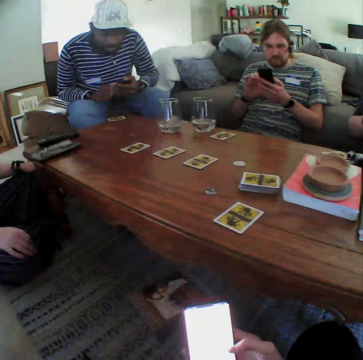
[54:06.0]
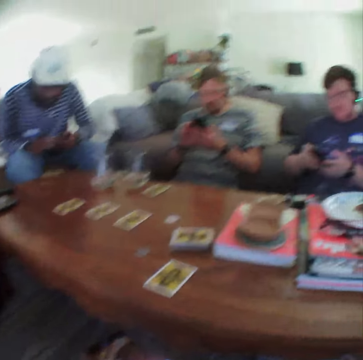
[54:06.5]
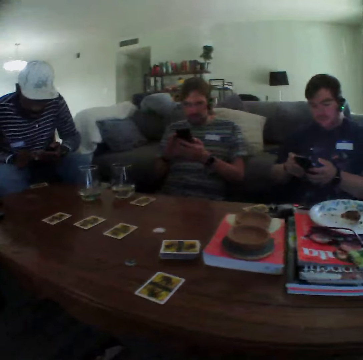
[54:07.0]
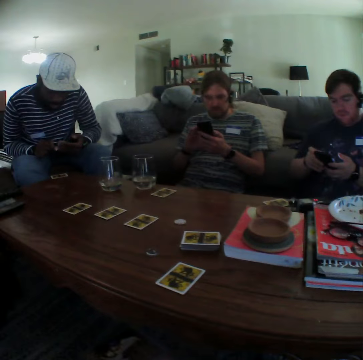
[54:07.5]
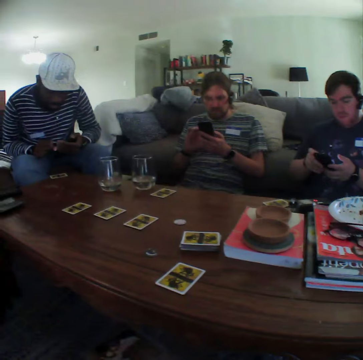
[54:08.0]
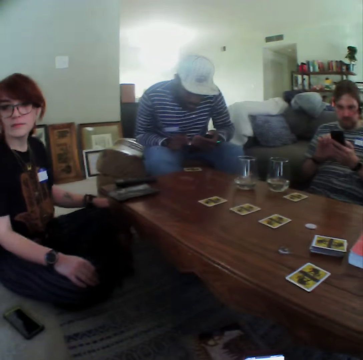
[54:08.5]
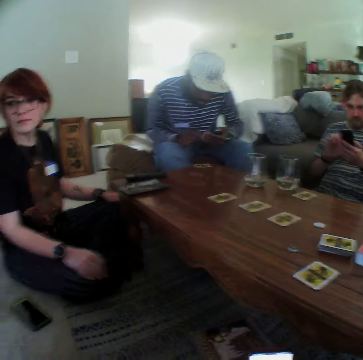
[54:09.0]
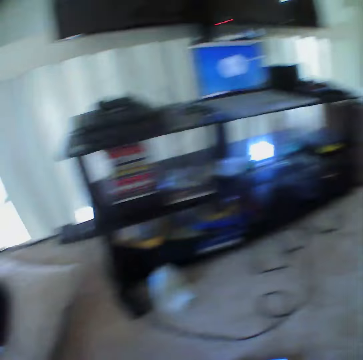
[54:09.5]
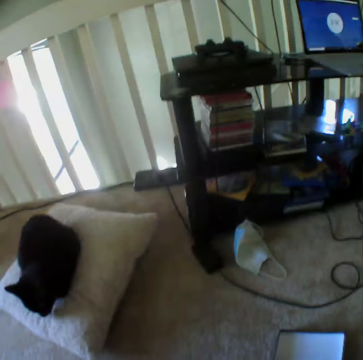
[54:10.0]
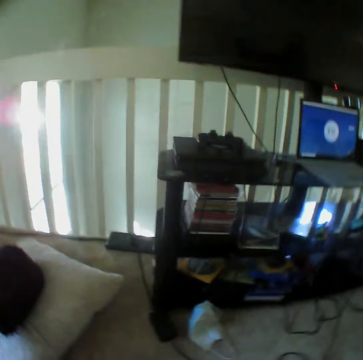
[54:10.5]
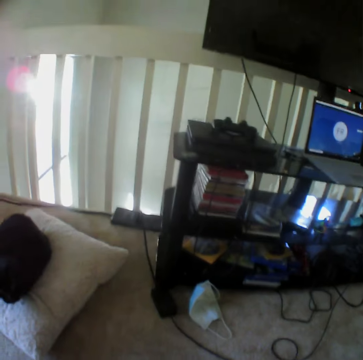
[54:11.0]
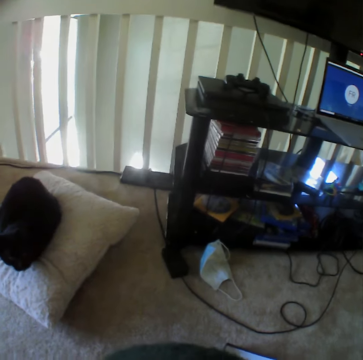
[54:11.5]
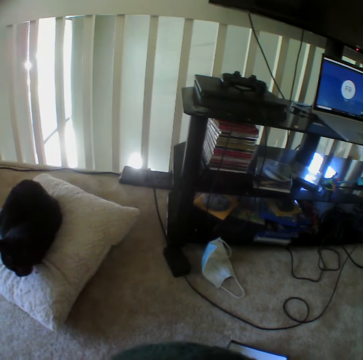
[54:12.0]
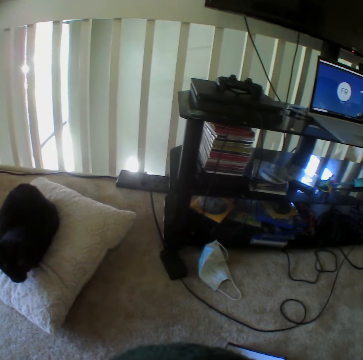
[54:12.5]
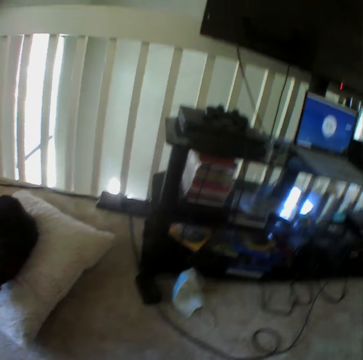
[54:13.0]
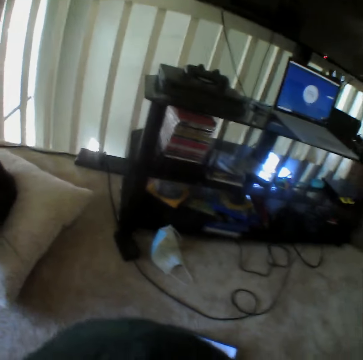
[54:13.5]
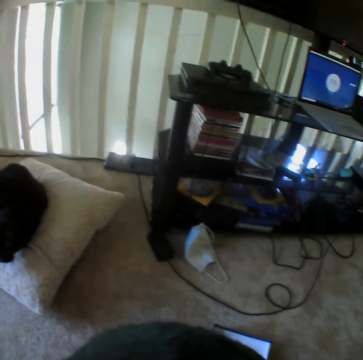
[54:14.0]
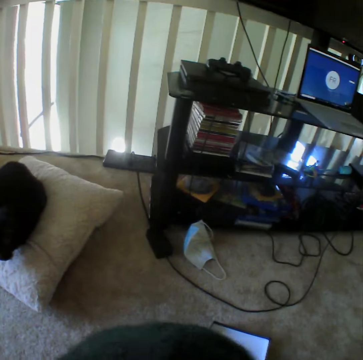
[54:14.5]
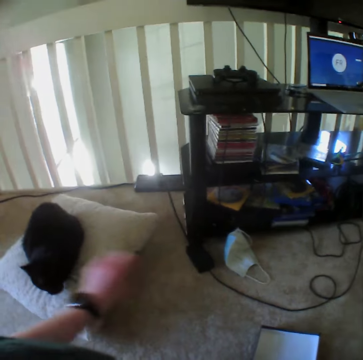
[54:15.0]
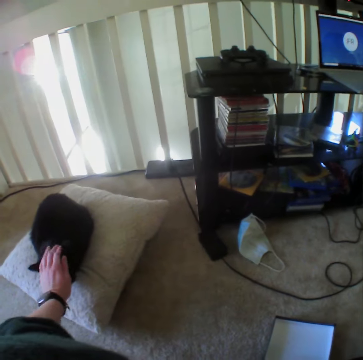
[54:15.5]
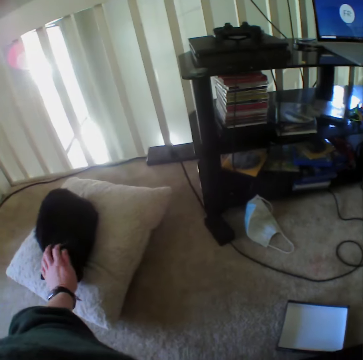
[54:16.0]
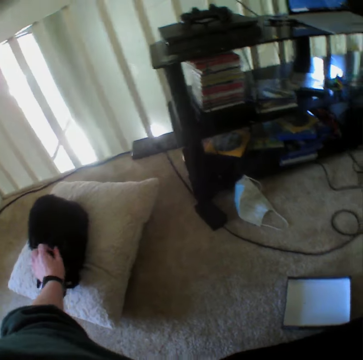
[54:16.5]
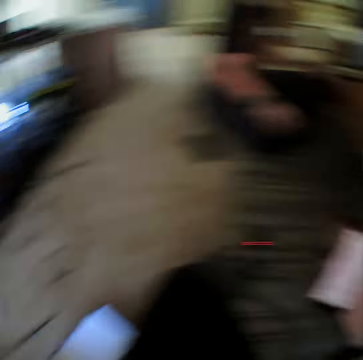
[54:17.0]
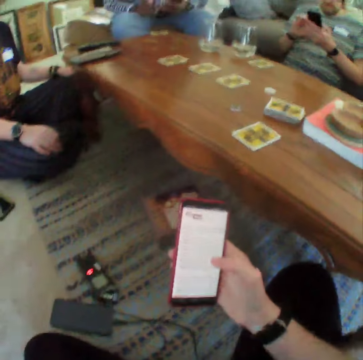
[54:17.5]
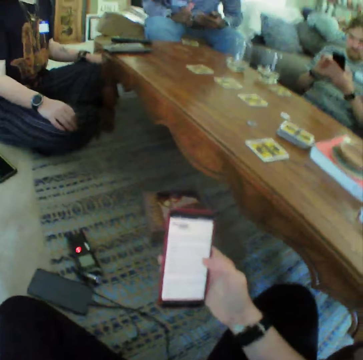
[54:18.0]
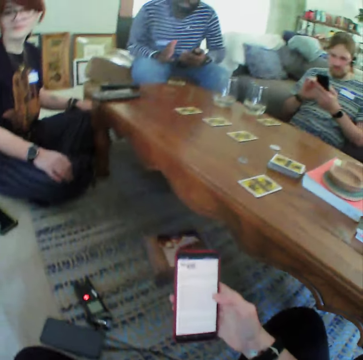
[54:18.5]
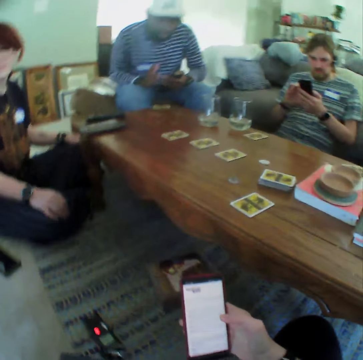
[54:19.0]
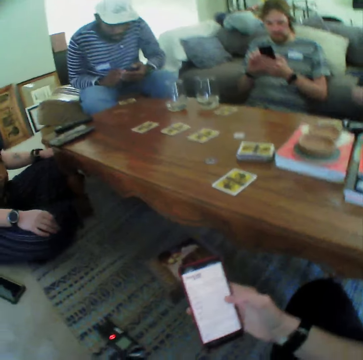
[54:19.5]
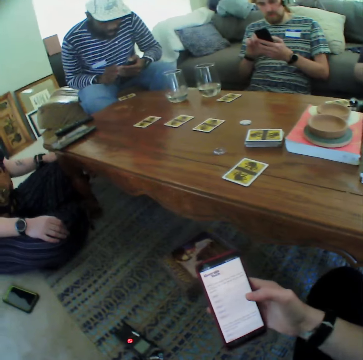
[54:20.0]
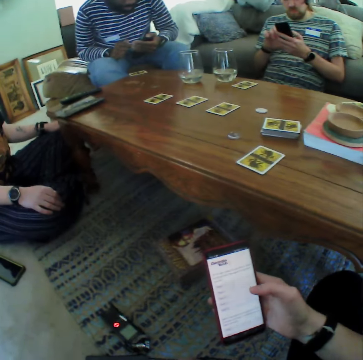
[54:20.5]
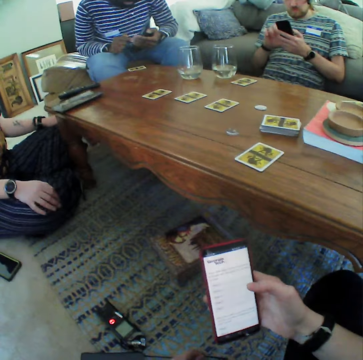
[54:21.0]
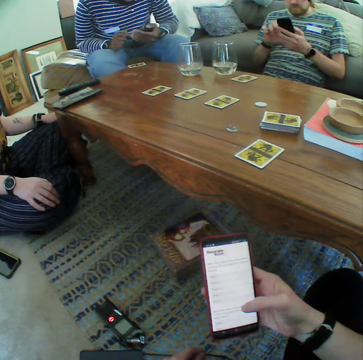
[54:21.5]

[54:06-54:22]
The camera wearer operates the phone. They look at the man, the second man and the third man. They look at the lady. They look at the cat. They pet the cat. They operate the phone.

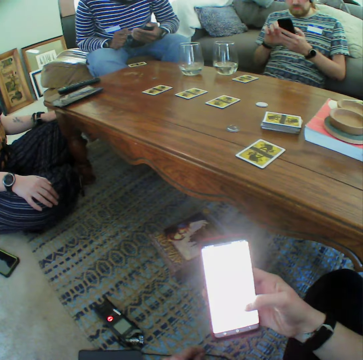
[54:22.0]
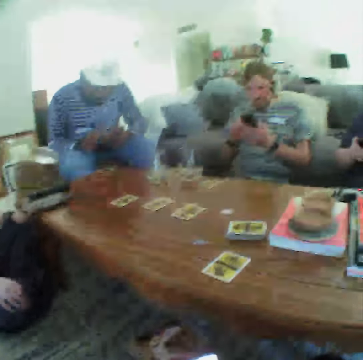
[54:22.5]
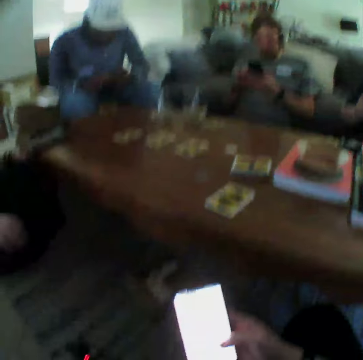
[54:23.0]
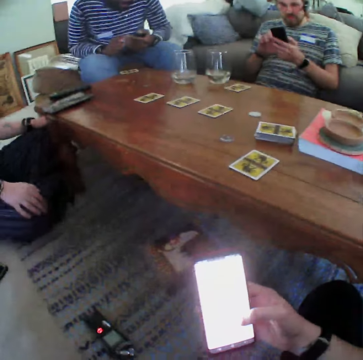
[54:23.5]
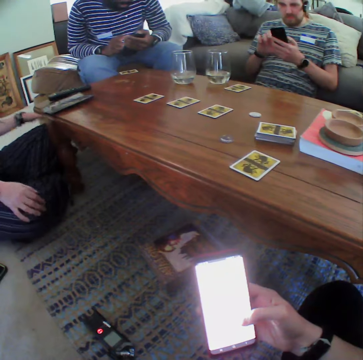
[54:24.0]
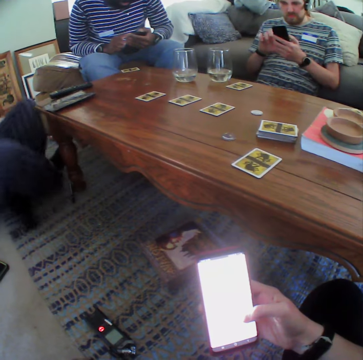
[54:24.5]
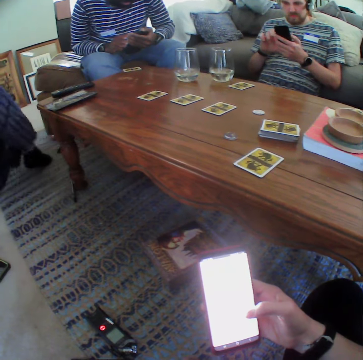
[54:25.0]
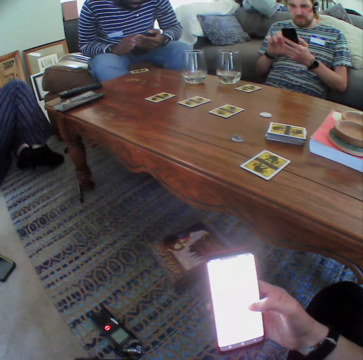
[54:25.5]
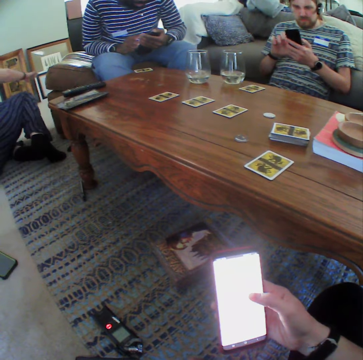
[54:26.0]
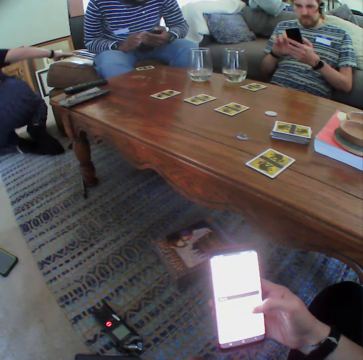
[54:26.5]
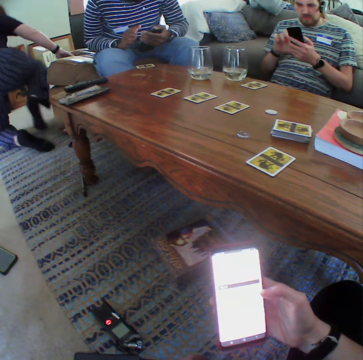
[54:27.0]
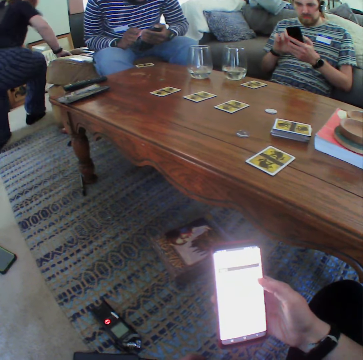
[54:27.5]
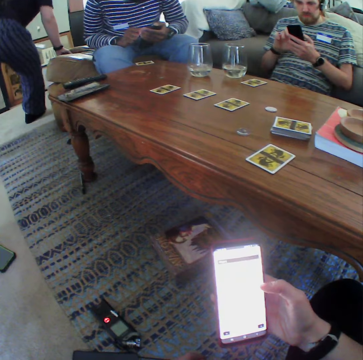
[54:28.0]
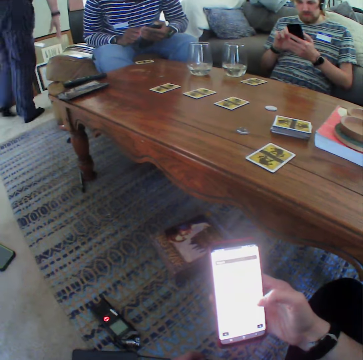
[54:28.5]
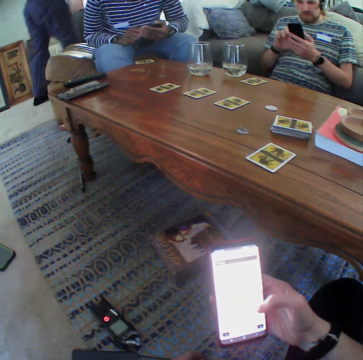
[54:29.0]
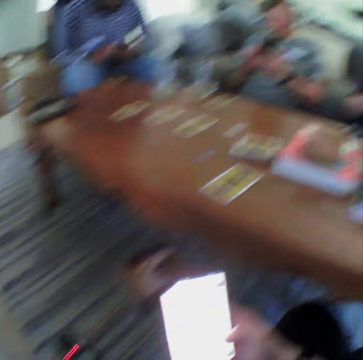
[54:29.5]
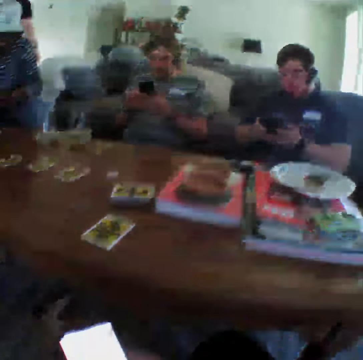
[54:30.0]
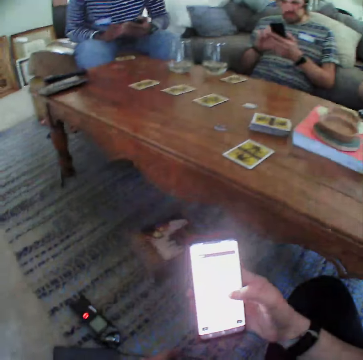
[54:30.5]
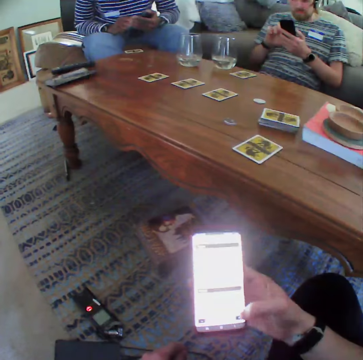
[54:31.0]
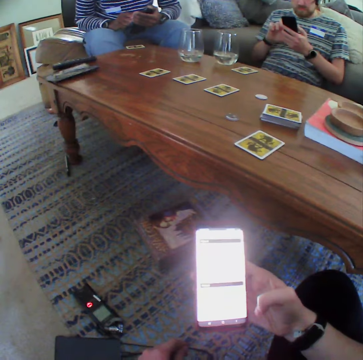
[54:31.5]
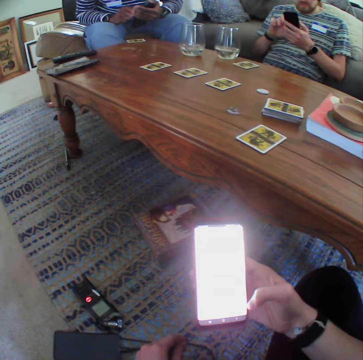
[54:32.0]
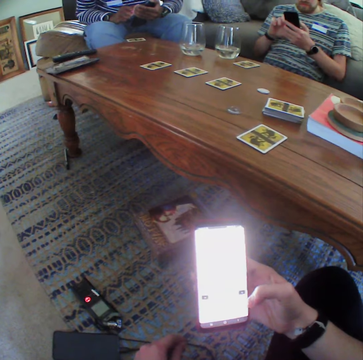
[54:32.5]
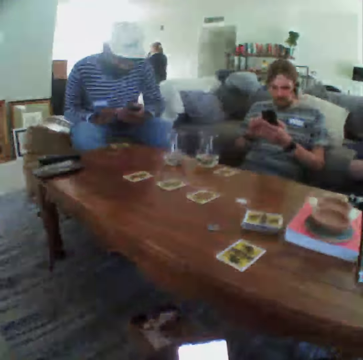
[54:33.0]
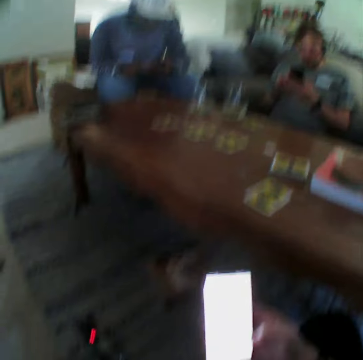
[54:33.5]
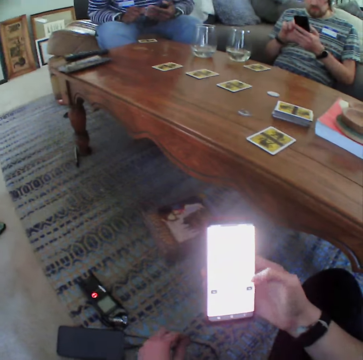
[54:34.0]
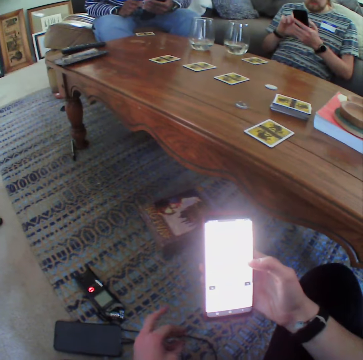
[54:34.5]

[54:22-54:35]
The lady stands up. The lady walks.

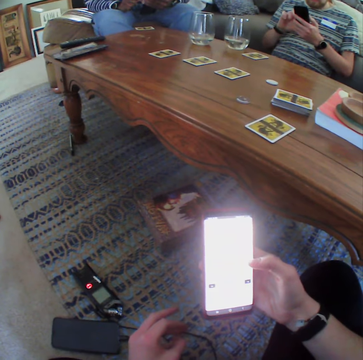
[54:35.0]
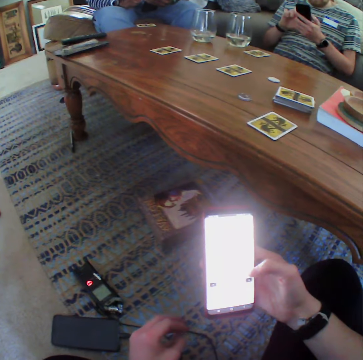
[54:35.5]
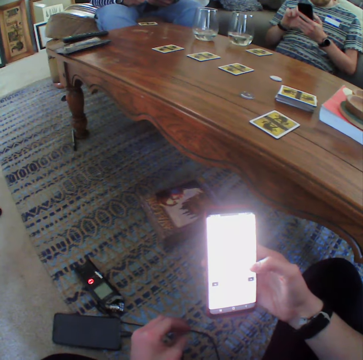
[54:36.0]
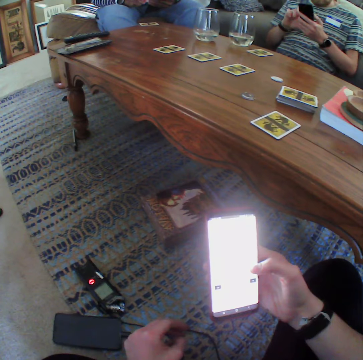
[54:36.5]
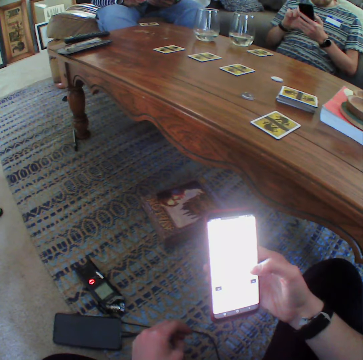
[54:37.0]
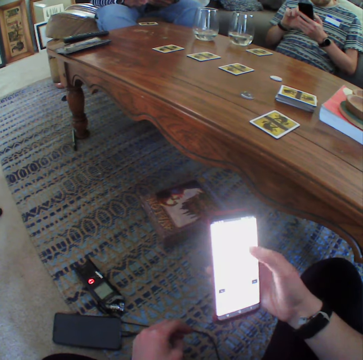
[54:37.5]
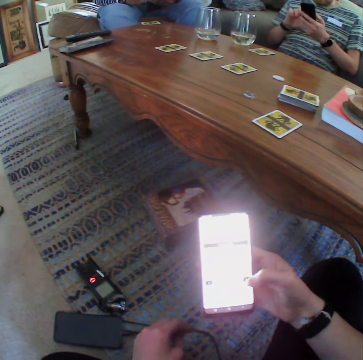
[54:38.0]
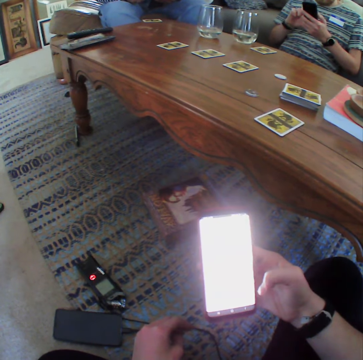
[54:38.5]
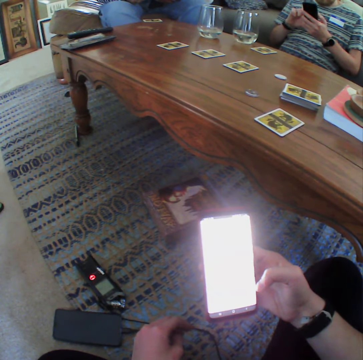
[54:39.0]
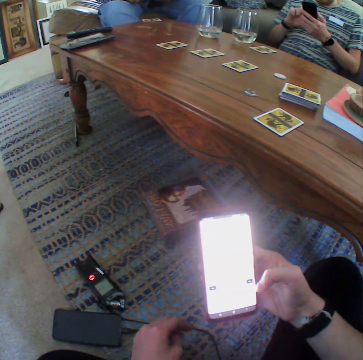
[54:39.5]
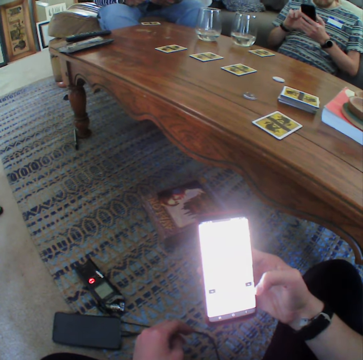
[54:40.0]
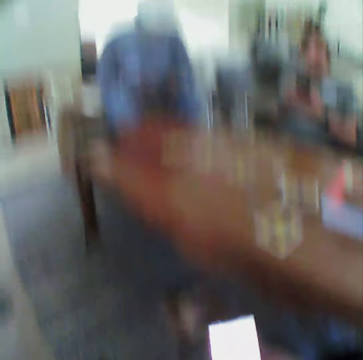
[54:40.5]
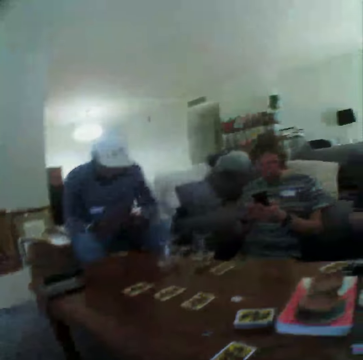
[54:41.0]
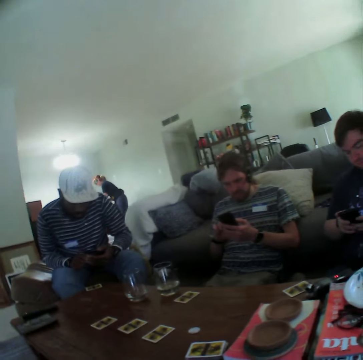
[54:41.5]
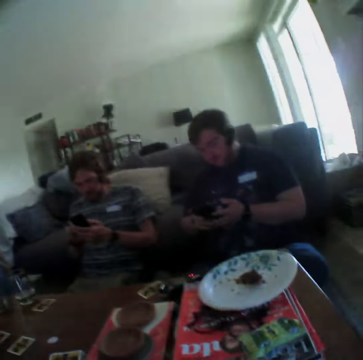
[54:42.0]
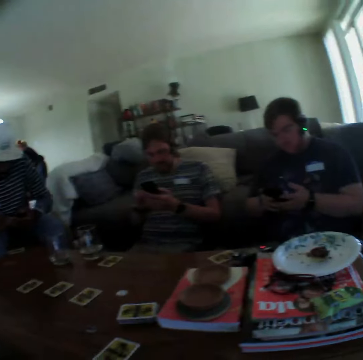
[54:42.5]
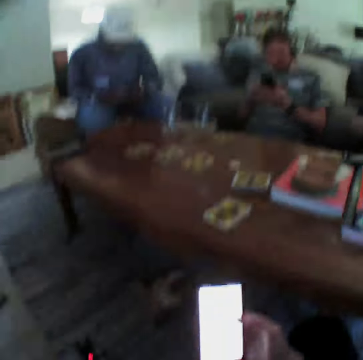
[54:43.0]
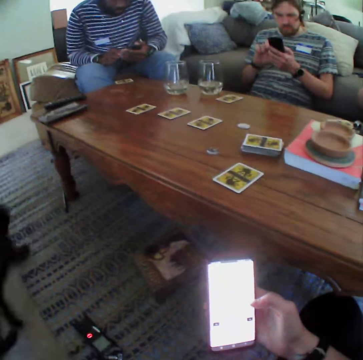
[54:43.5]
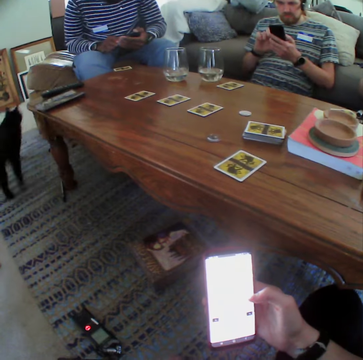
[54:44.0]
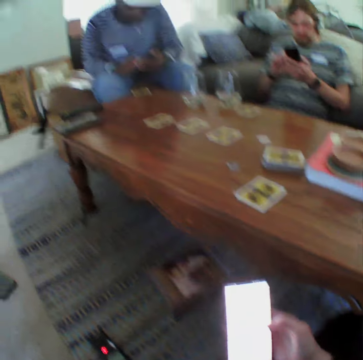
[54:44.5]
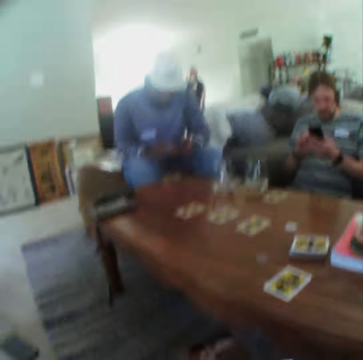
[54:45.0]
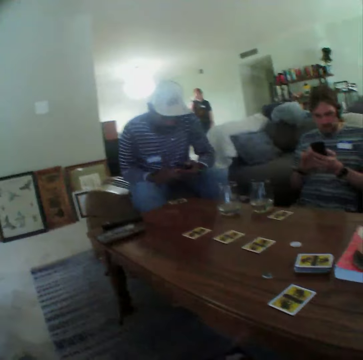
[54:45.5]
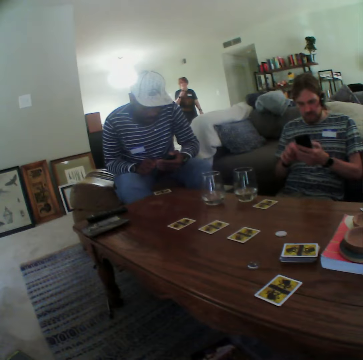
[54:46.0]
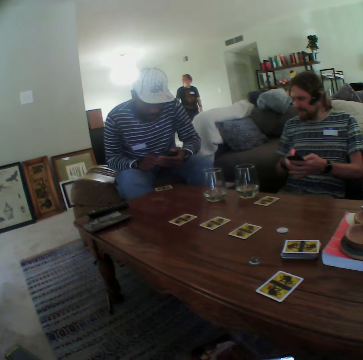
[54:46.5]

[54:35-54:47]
The camera wearer looks around. They look at the phone.
